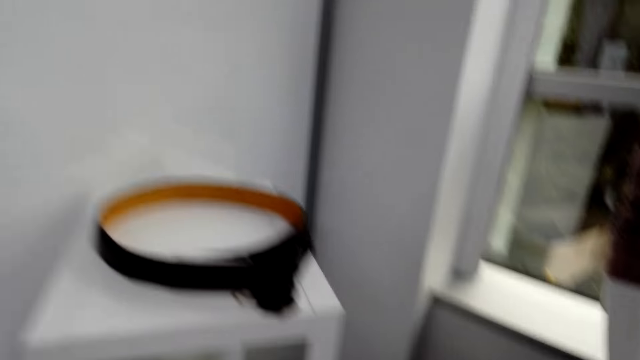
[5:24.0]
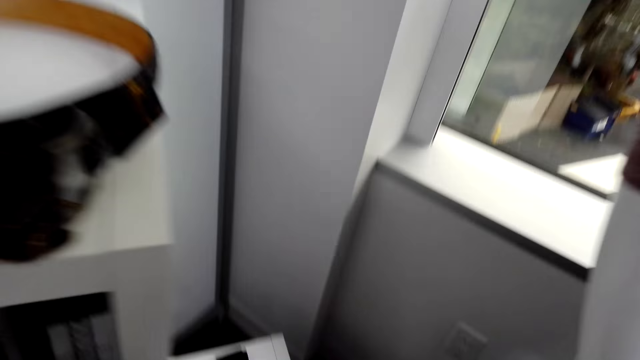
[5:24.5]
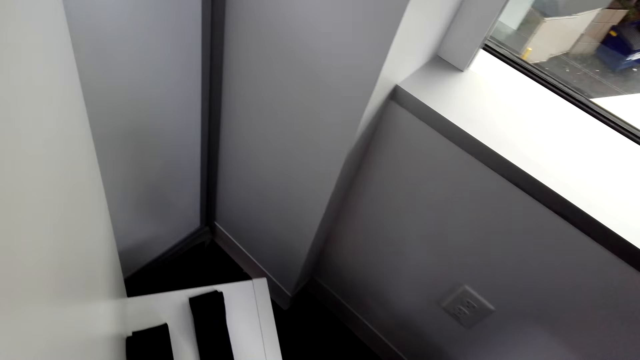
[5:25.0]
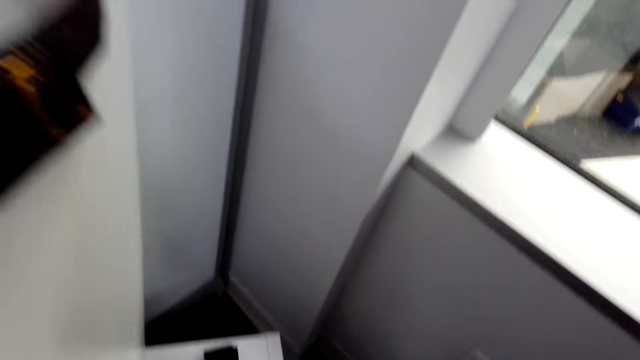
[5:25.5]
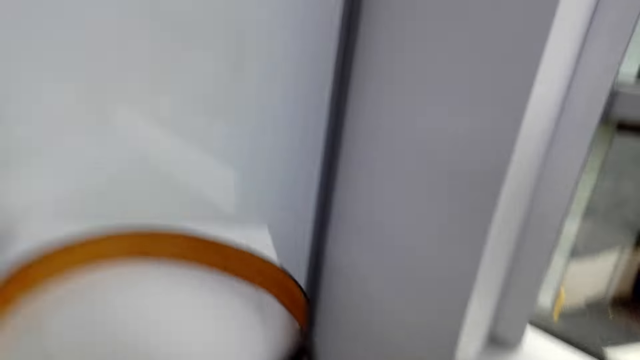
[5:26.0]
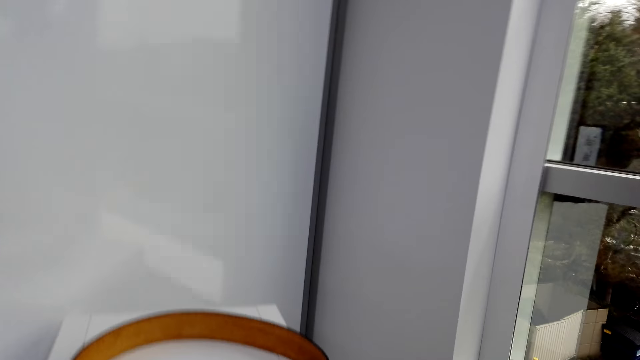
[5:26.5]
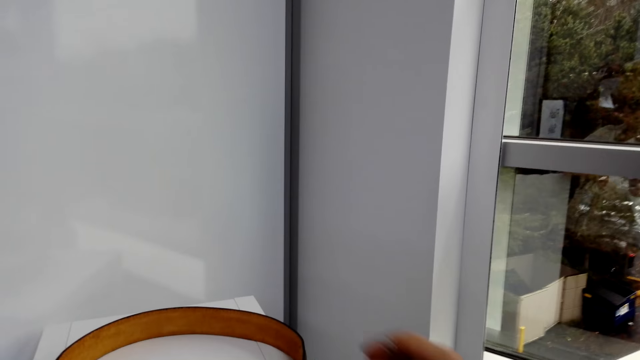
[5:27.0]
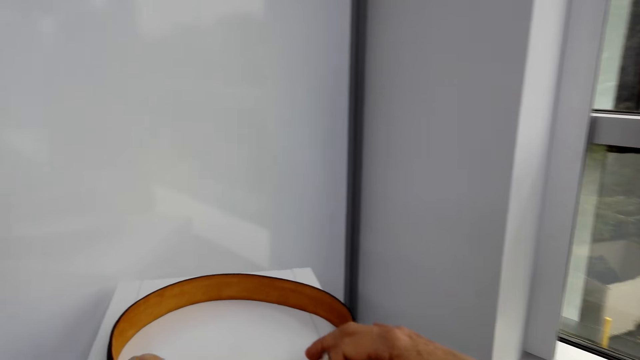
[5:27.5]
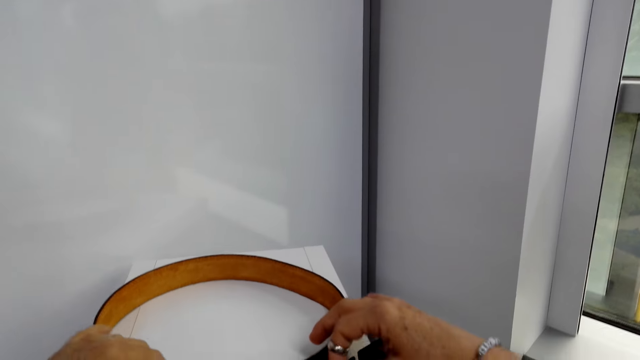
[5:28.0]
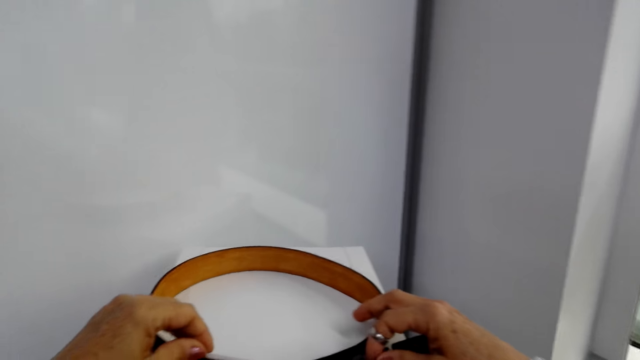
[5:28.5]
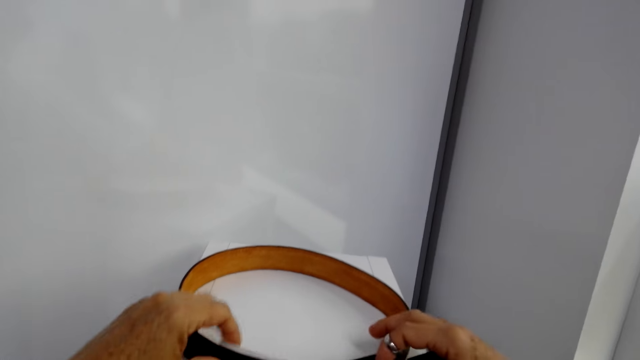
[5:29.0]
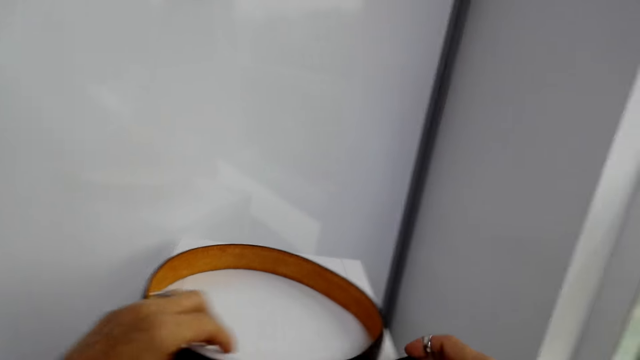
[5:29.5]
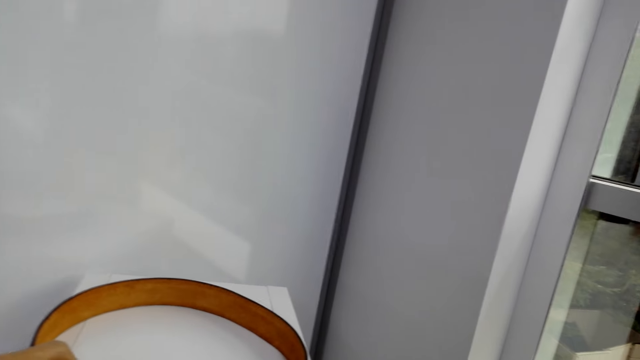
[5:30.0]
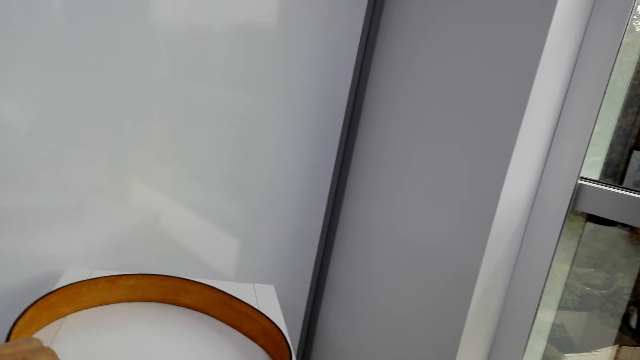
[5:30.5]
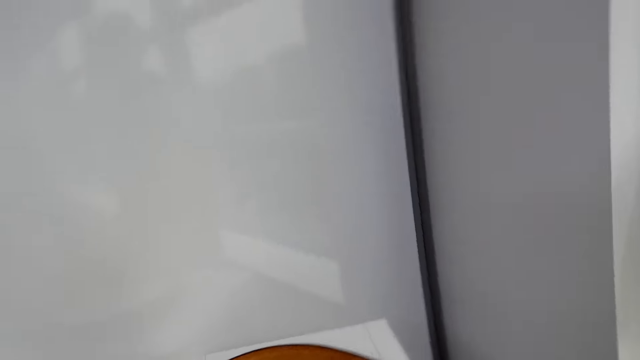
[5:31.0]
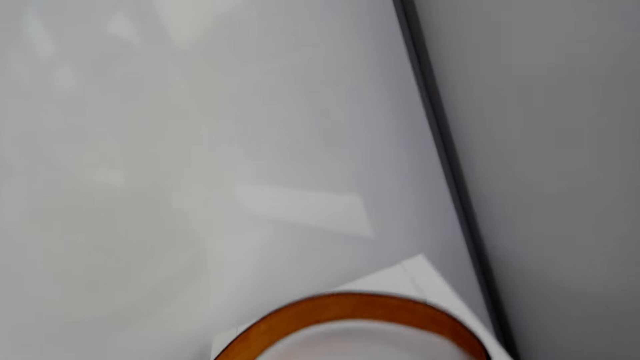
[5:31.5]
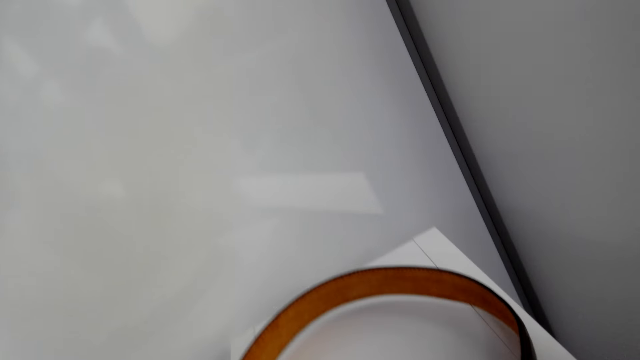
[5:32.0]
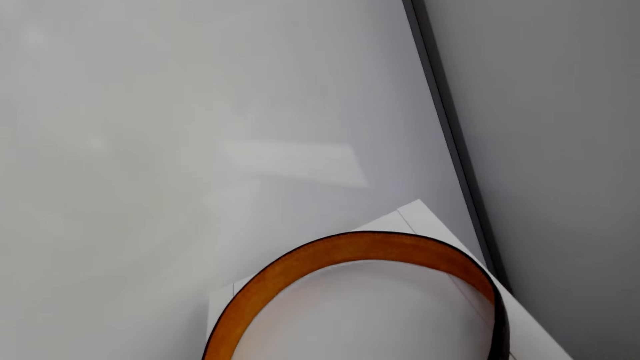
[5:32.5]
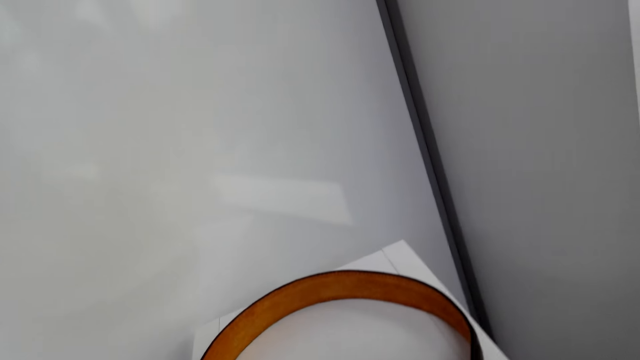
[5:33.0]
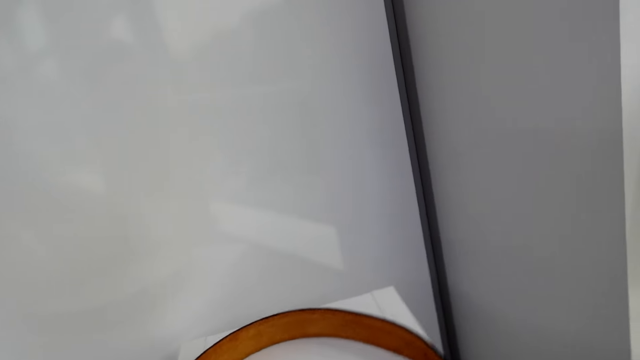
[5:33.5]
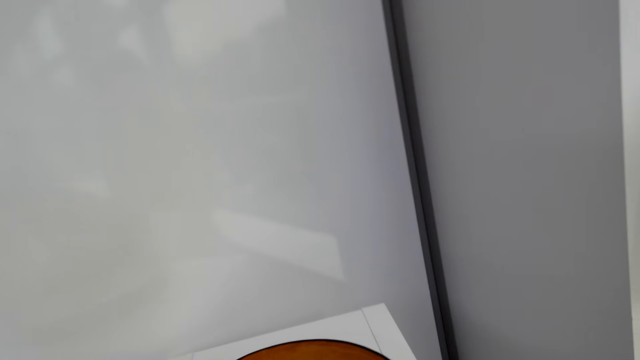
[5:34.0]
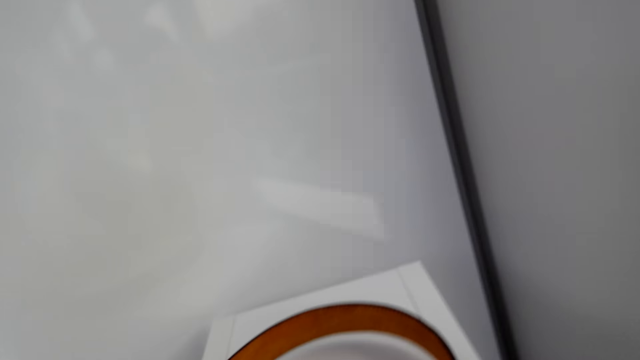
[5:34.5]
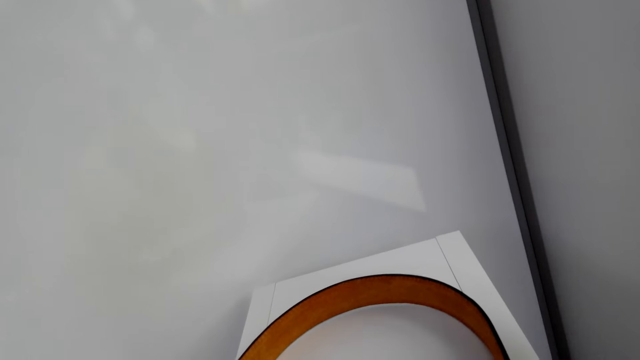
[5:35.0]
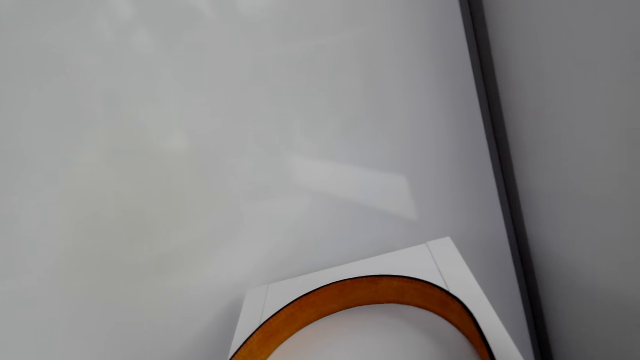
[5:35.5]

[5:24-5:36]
The camera wearer touches a belt at the display cabinet. They check the waist belt.

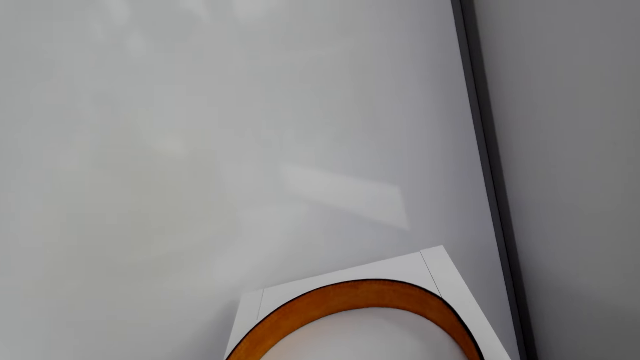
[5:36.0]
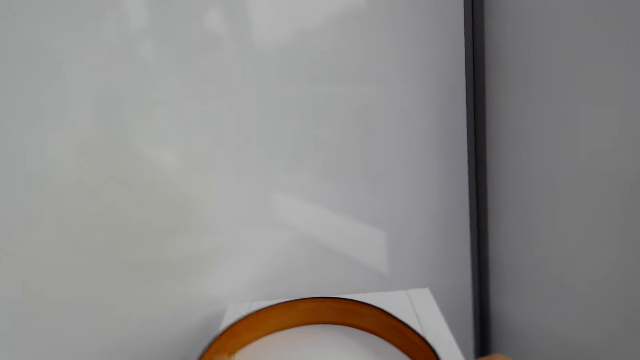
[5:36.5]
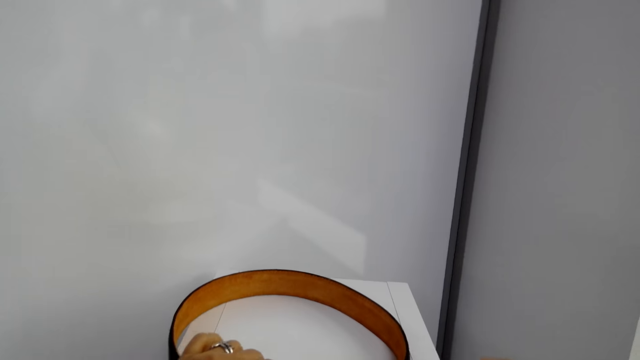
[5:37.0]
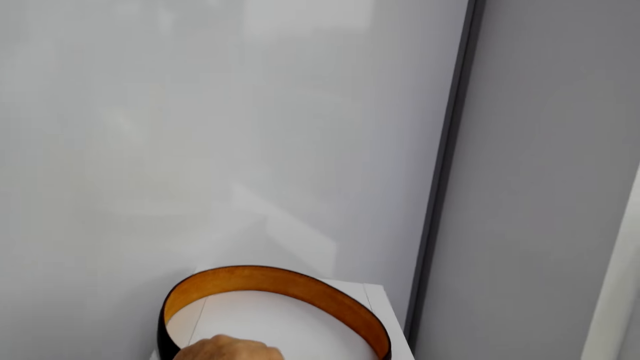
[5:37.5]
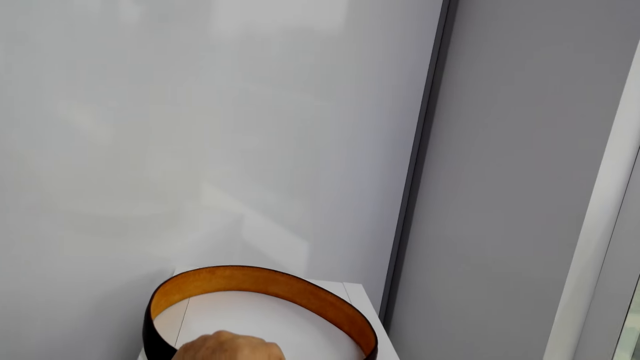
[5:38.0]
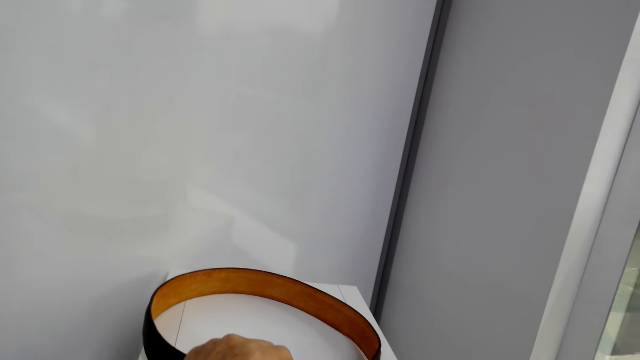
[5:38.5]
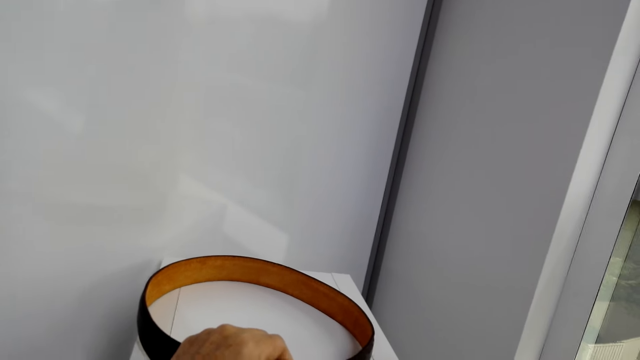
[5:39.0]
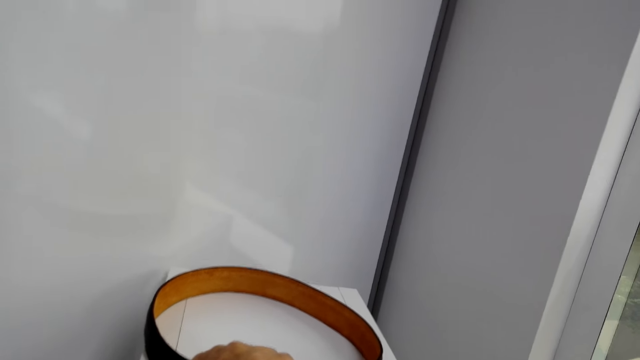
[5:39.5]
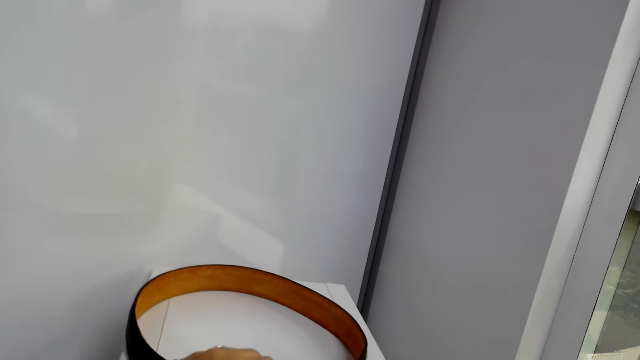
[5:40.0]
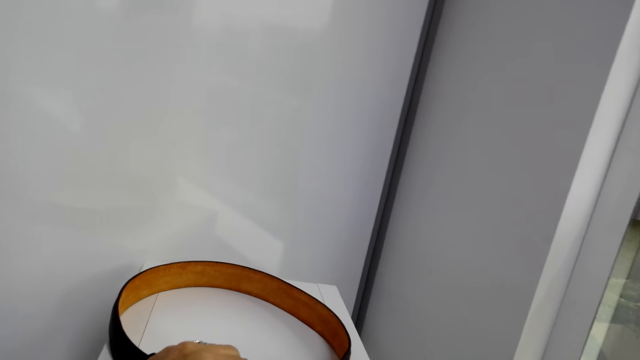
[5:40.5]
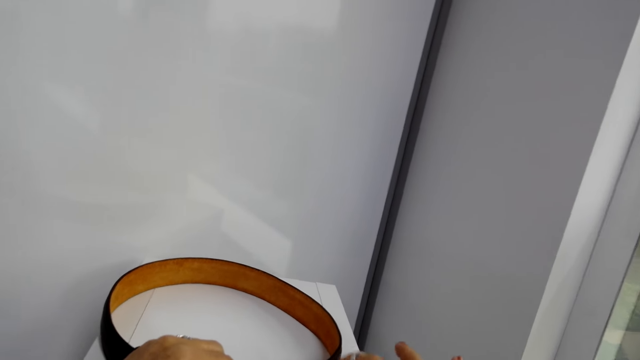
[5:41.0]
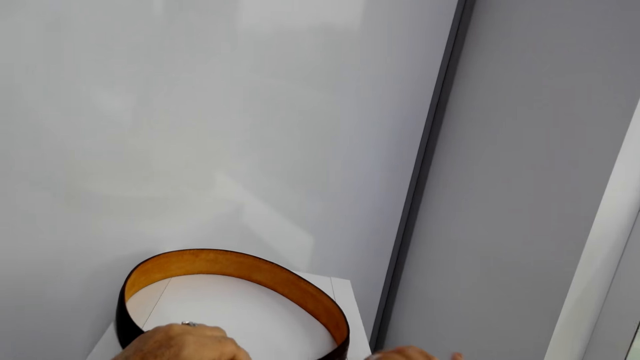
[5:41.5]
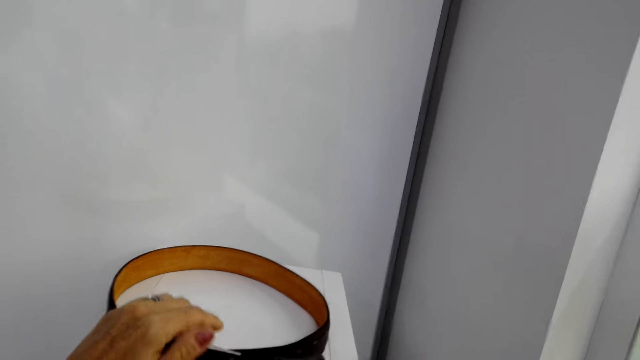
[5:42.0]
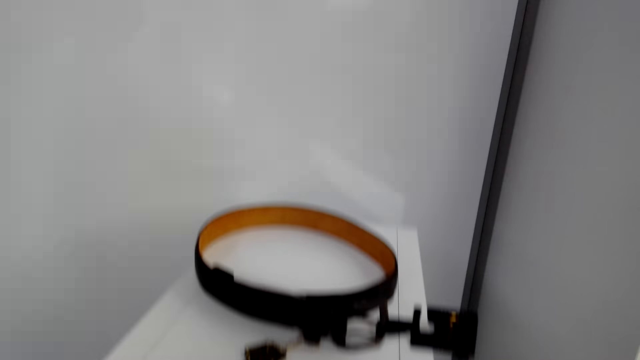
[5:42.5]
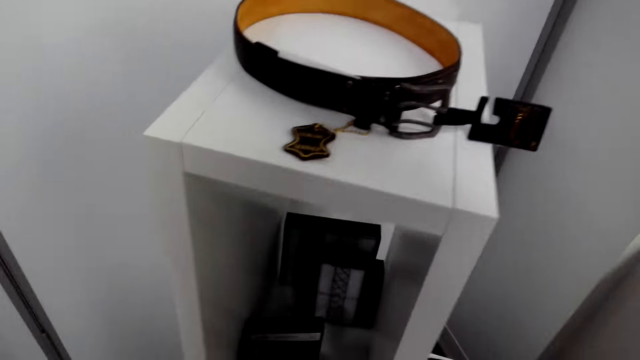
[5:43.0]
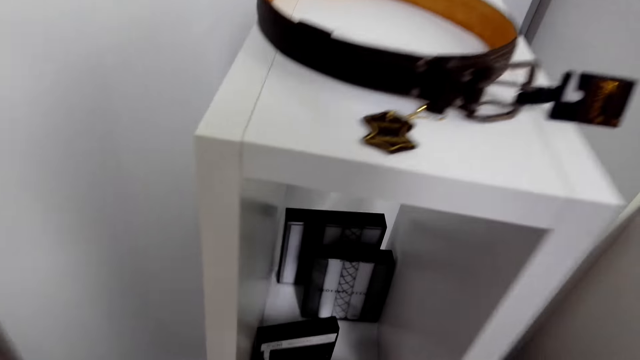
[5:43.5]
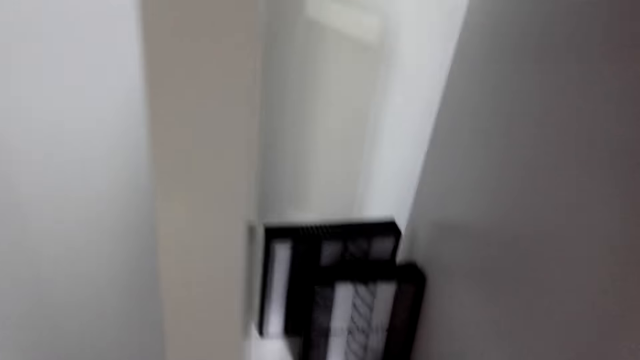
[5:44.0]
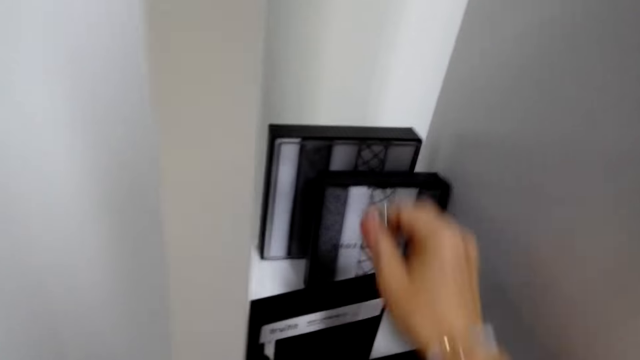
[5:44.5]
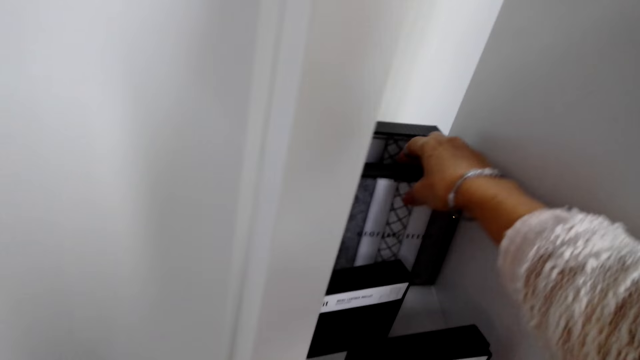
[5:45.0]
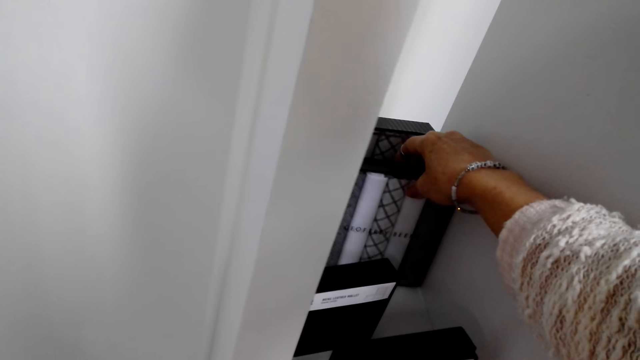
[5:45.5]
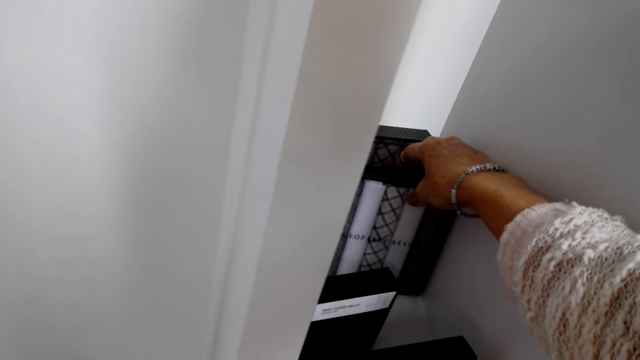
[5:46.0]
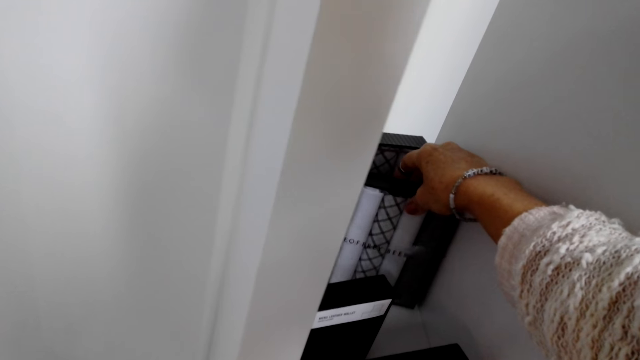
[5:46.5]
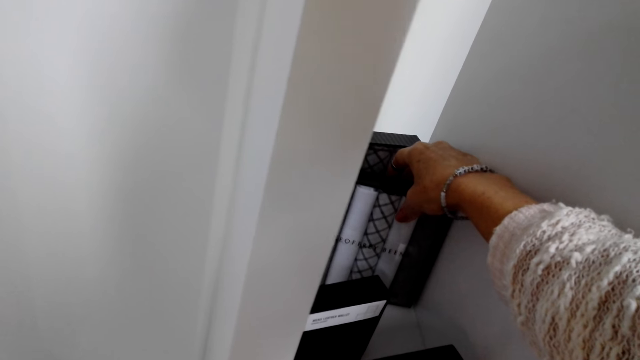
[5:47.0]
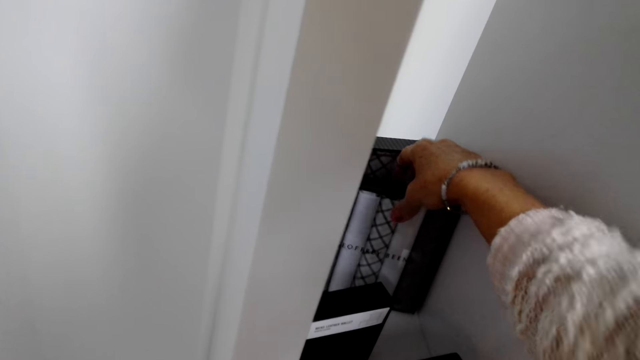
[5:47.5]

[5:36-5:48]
The camera wearer looks around. They touch a tie at the display cabinet. They check something.
